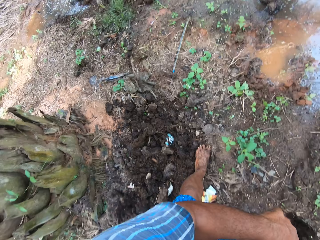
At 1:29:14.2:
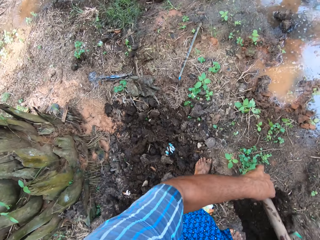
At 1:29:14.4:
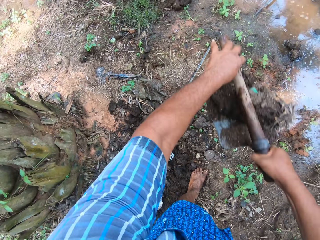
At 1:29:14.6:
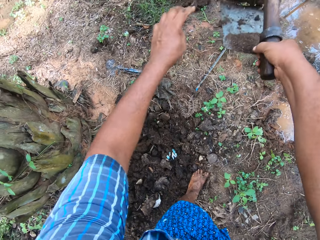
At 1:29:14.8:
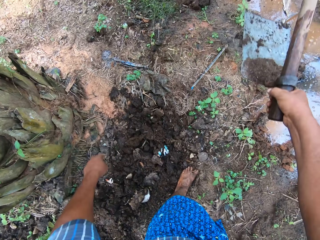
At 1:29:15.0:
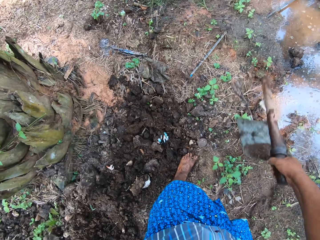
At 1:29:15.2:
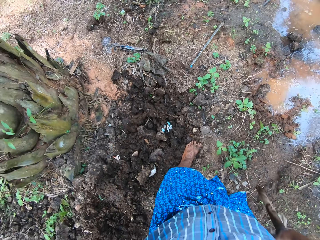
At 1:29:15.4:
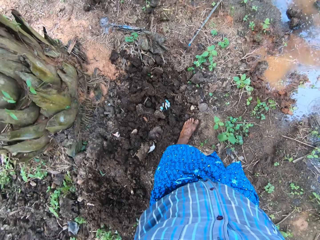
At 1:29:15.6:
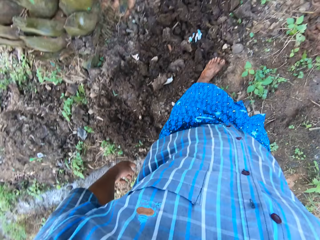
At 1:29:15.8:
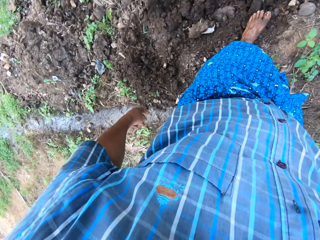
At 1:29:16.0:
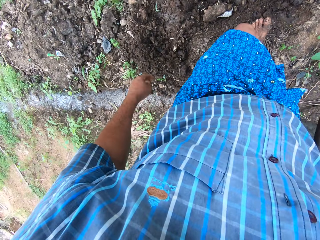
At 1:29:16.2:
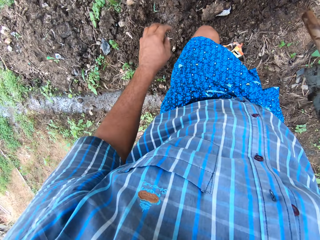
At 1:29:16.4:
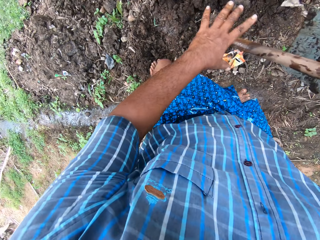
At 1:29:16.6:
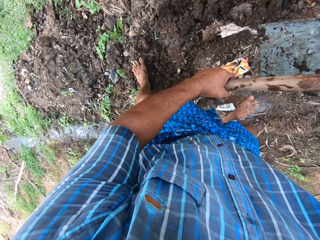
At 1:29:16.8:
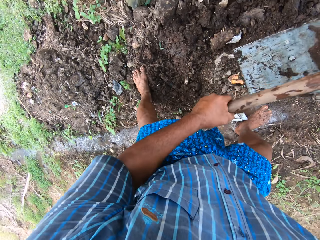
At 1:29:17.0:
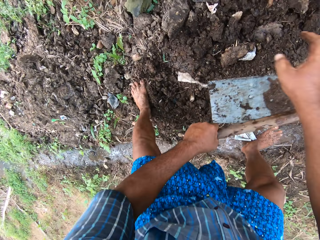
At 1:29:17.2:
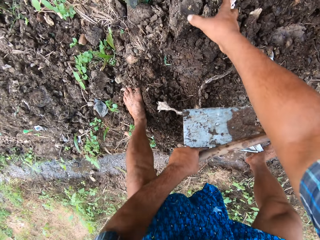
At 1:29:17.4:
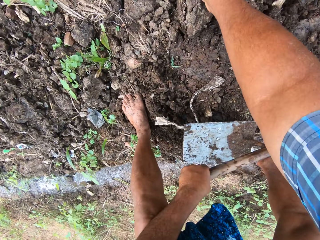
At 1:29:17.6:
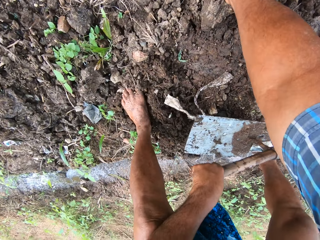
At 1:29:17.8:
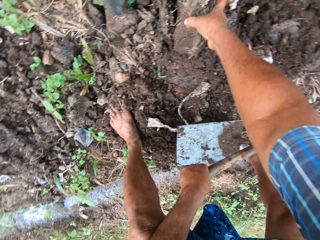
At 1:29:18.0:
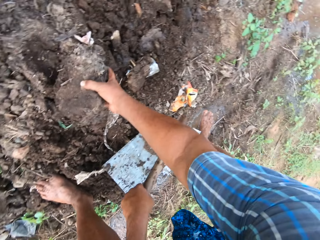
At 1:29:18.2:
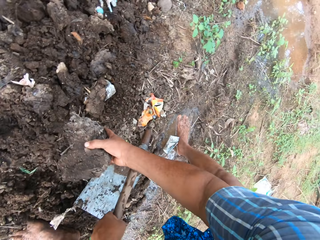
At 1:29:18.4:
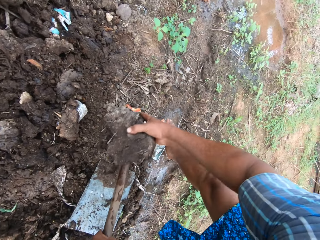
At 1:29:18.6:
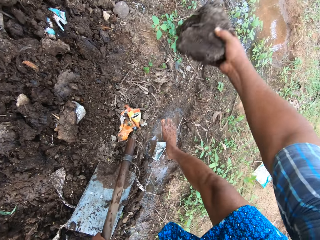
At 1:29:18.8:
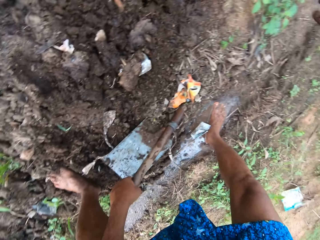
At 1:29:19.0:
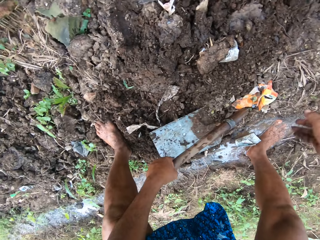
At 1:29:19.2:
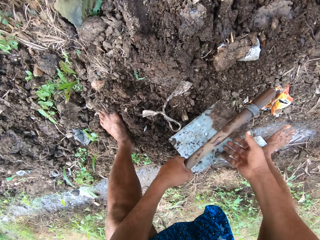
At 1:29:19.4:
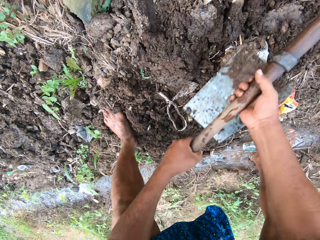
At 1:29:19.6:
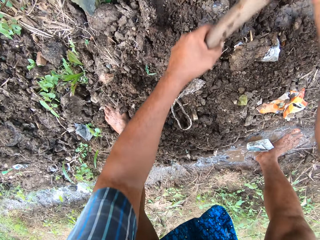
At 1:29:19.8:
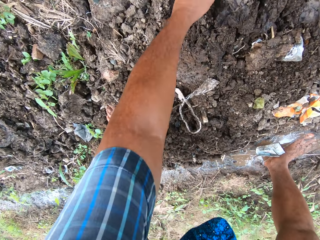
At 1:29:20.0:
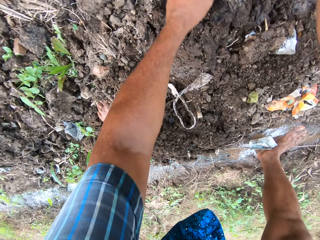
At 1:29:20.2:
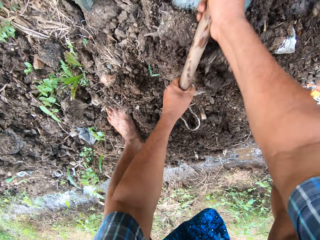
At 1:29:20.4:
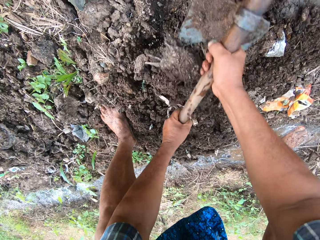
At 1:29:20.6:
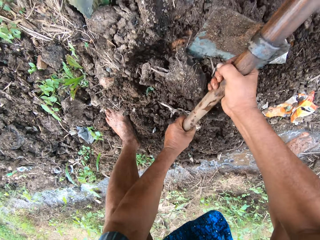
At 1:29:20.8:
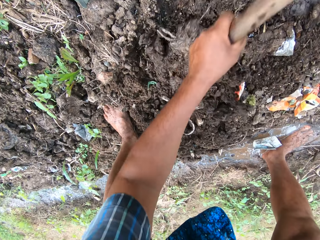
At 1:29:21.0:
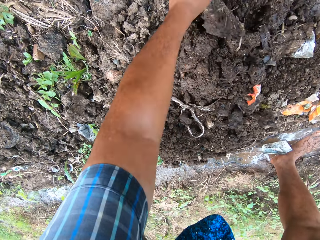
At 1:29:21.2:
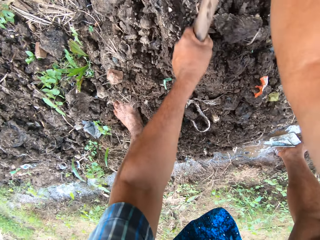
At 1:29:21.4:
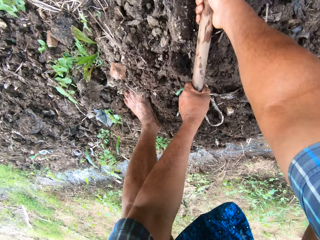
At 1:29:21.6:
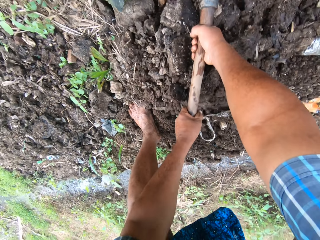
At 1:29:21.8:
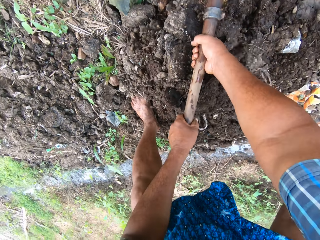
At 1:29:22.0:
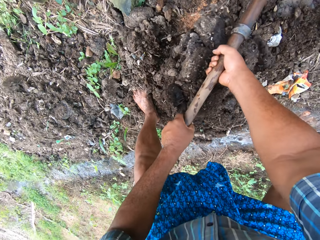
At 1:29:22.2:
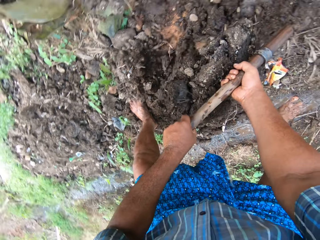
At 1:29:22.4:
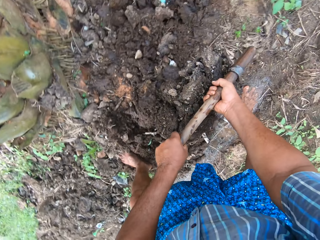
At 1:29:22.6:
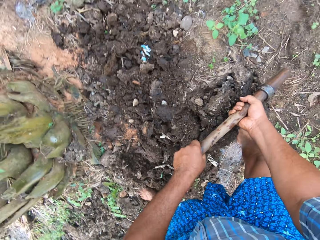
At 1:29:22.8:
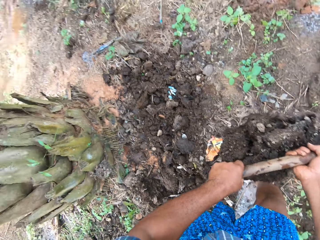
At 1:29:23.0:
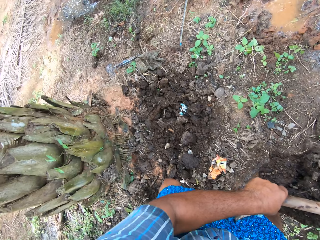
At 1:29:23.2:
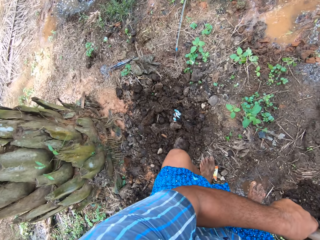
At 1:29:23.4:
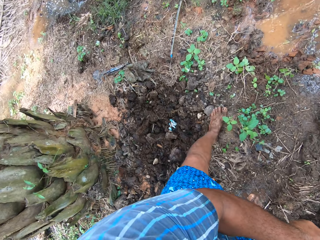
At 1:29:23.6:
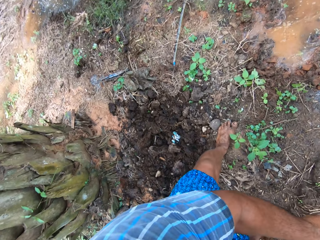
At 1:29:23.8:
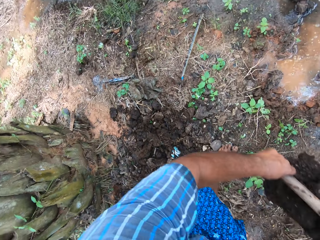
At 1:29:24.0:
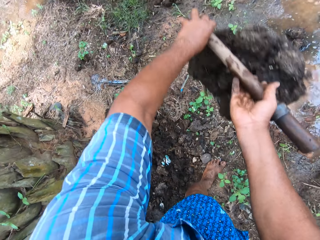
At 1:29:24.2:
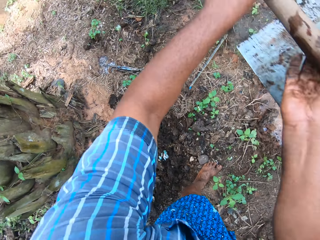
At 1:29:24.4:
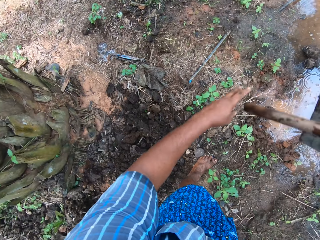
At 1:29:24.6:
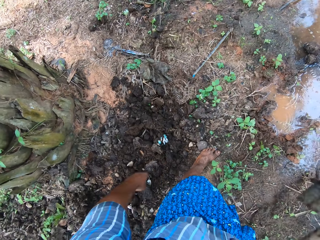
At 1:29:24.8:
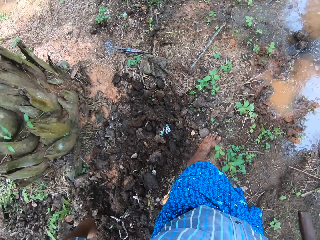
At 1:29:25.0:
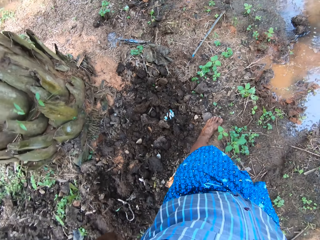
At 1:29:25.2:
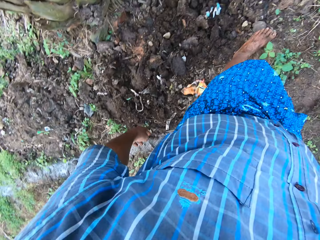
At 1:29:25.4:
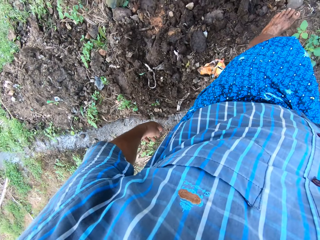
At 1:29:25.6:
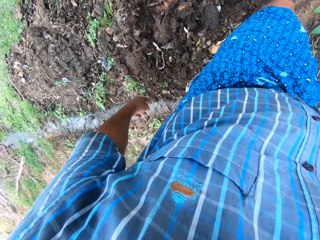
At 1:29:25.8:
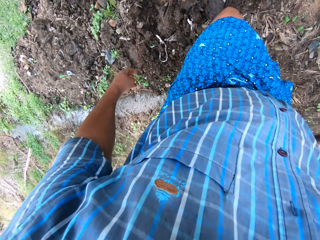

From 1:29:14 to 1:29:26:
The camera wearer throws the sand in the field stream with the hoe. He switches the digging hoe from his right hand to his left hand. He picks up a stone from the sand with his right hand. He throws the stone in the field stream. He holds the digging hoe with both hands. He packs sand from the ground with the digging hoe. He throws the sand in the field stream with the hoe.

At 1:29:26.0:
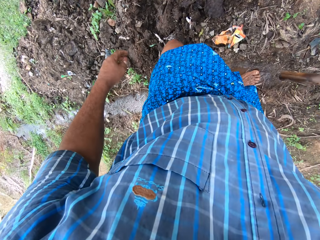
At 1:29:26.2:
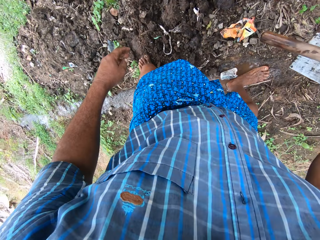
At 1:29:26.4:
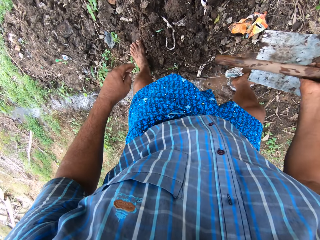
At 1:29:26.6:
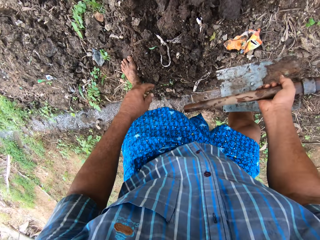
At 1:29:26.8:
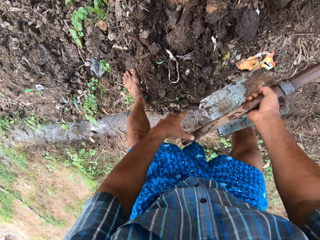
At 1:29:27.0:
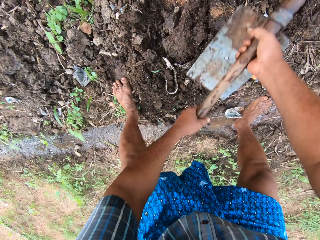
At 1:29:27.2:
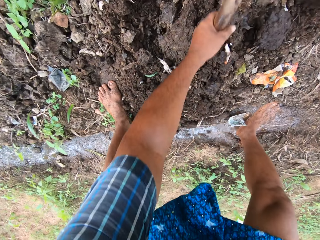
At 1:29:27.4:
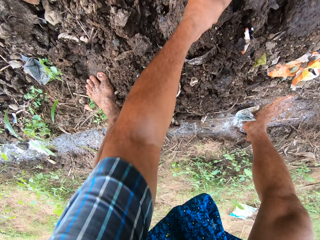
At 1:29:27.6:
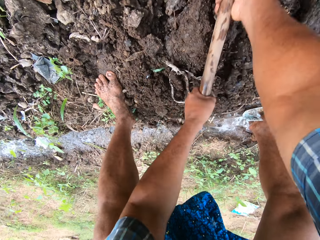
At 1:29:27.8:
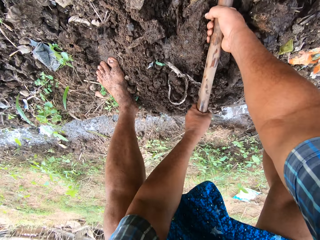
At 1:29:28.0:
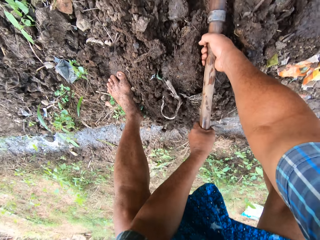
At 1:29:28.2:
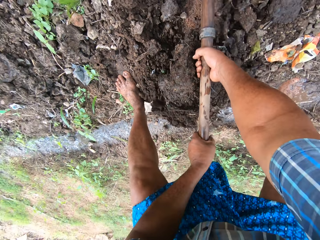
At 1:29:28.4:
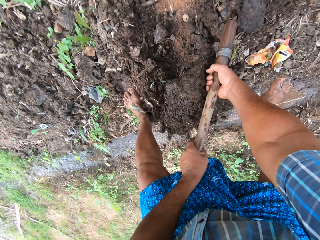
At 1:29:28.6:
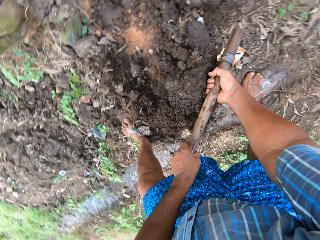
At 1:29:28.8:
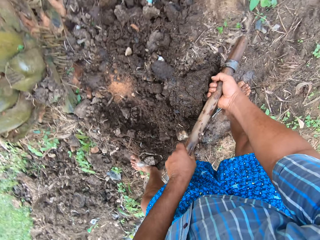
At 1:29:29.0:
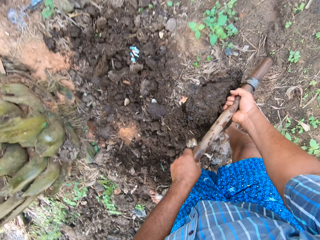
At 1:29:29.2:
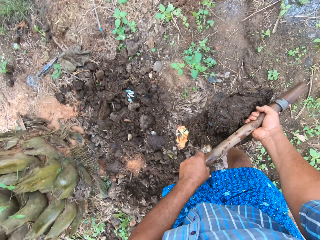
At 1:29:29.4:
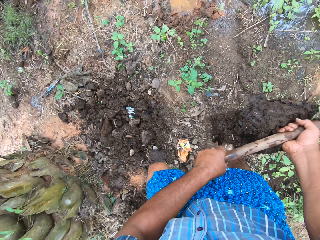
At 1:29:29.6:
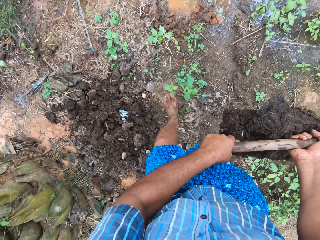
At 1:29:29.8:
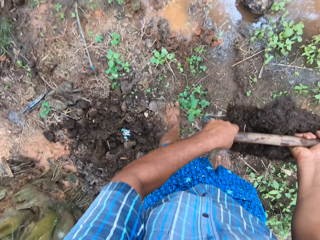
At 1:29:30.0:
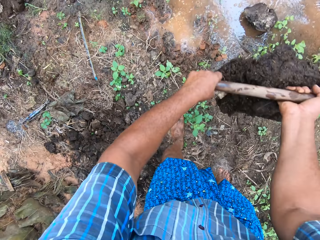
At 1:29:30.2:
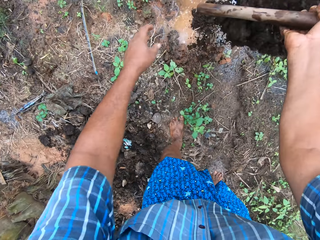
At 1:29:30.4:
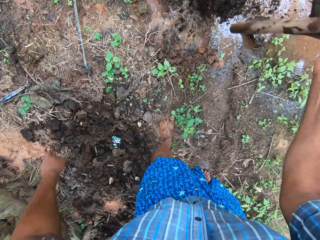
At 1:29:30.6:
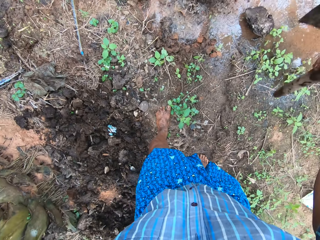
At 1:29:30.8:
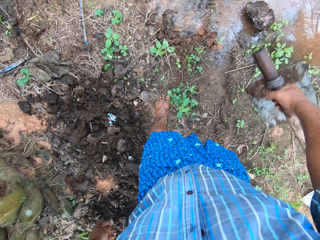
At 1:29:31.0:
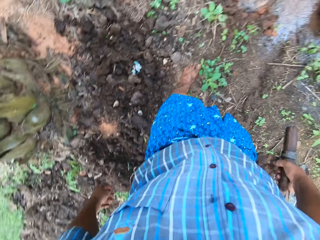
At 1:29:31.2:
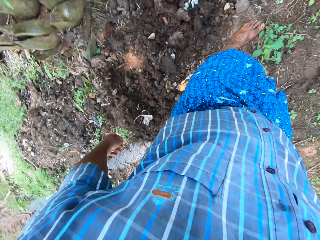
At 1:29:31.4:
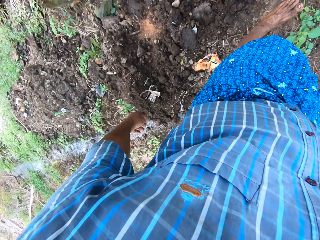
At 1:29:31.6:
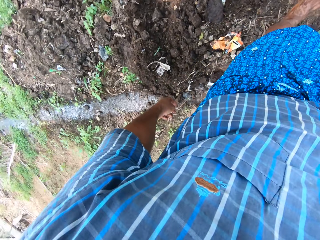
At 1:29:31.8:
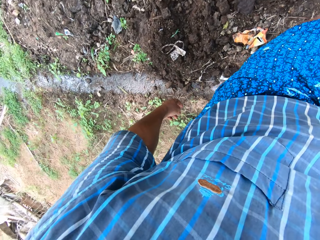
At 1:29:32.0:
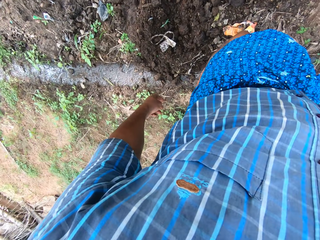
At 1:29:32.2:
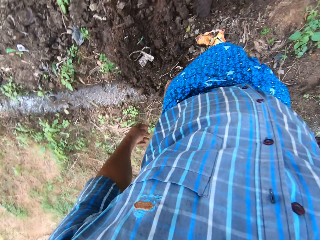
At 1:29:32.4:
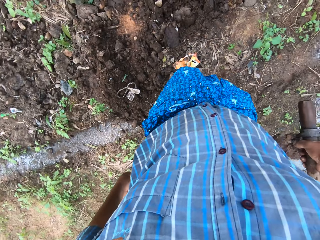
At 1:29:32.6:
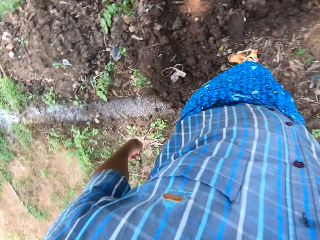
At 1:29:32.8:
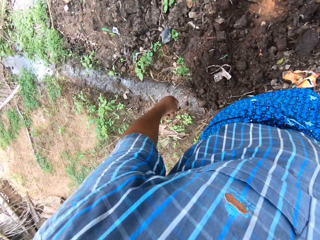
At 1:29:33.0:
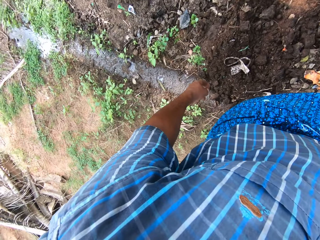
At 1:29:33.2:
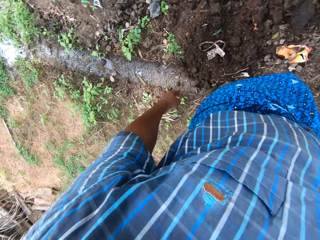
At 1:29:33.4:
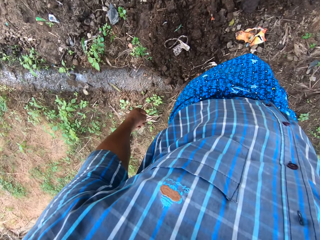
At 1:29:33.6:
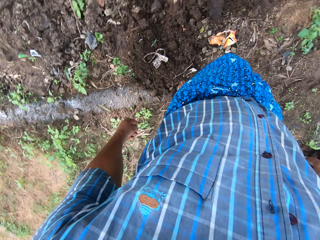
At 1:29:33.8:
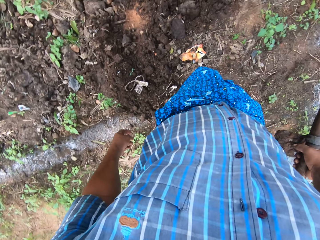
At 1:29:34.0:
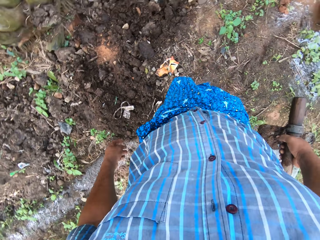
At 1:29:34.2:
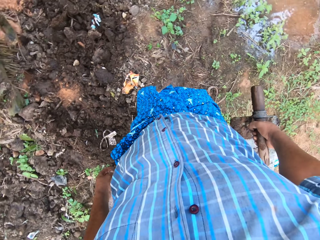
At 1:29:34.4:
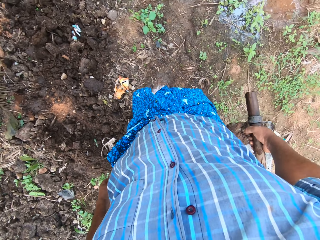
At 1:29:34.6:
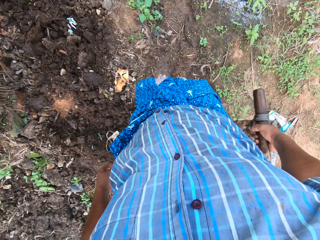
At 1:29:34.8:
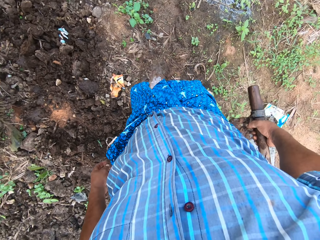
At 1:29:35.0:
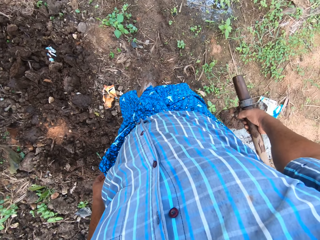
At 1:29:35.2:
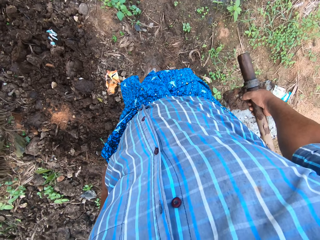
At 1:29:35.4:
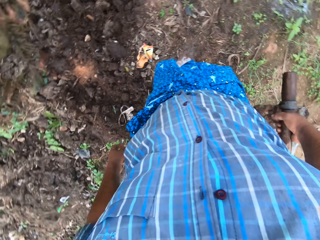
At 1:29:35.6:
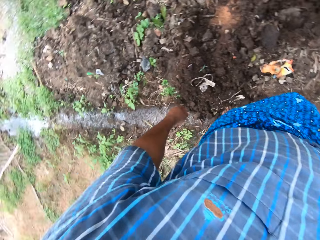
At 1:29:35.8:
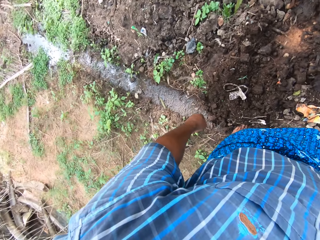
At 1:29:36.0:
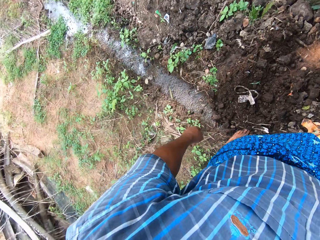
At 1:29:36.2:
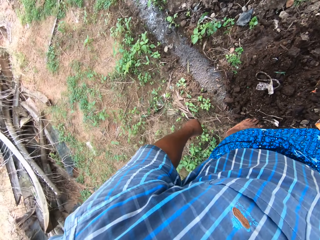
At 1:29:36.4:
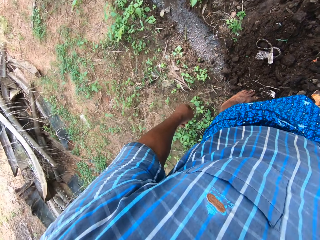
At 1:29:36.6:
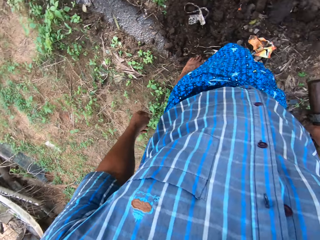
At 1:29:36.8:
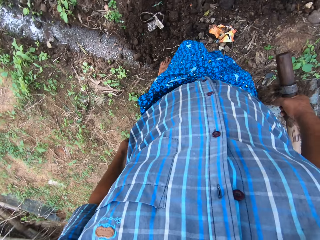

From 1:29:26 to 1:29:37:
The camera wearer holds the digging hoe with both hands. They pack sand from the ground with the digging hoe. They throw the sand in the field stream with the hoe. They look around the field work area. They sniff briefly.
